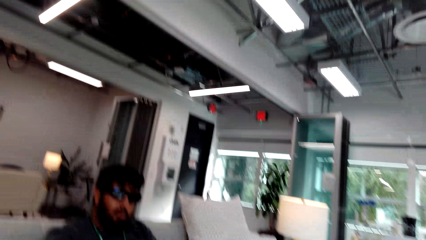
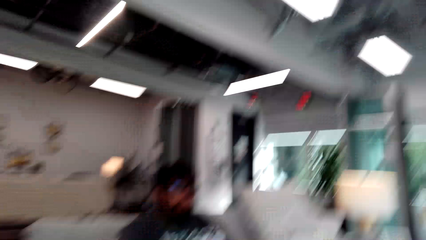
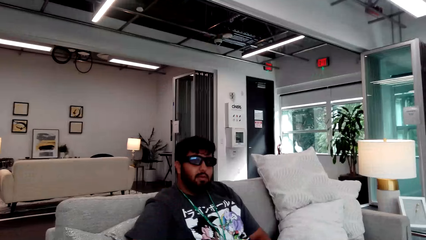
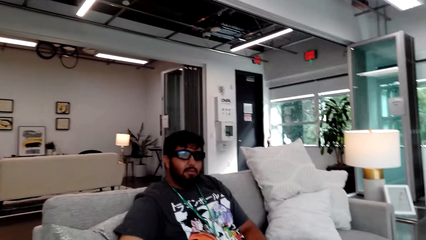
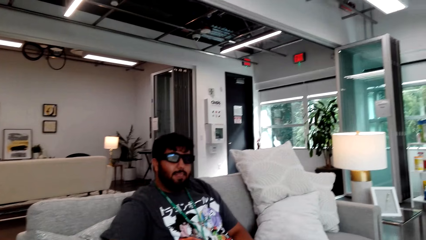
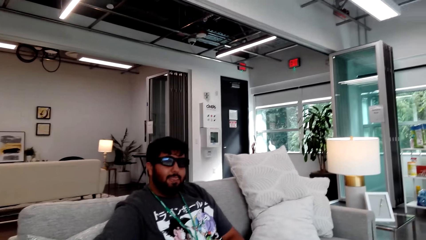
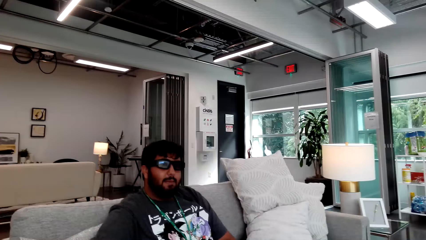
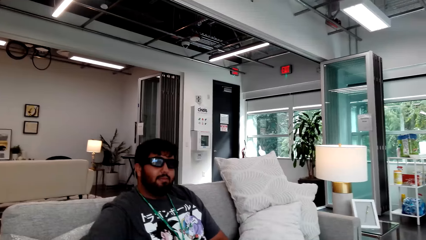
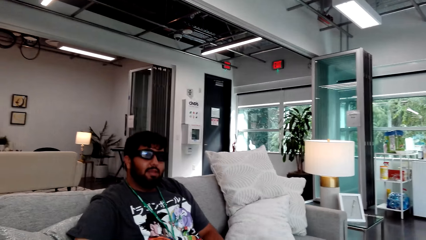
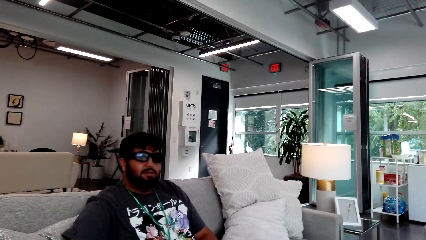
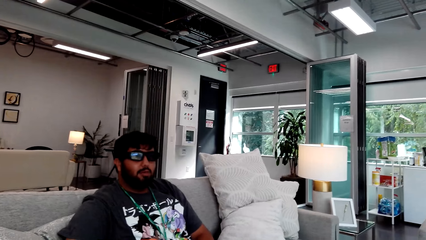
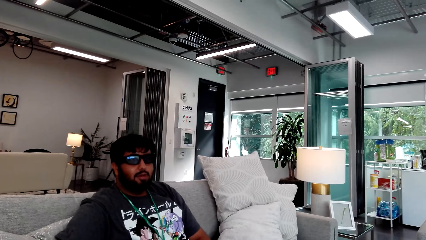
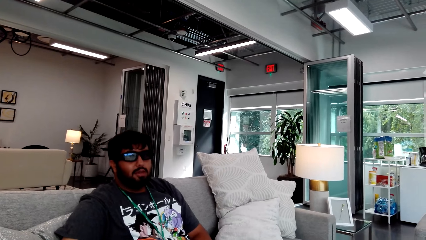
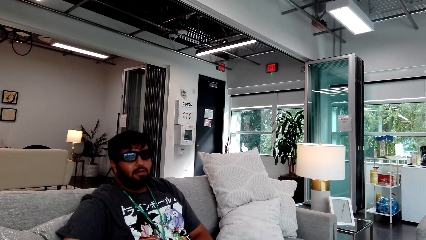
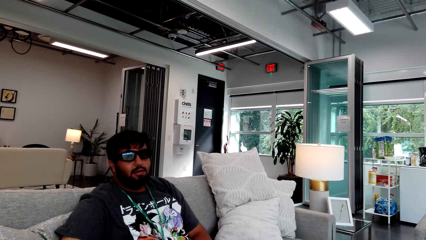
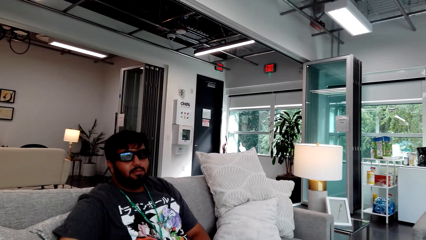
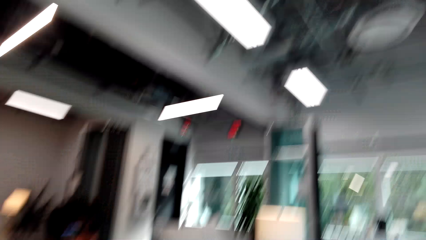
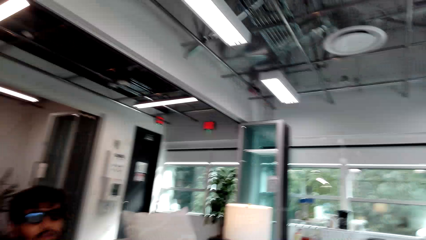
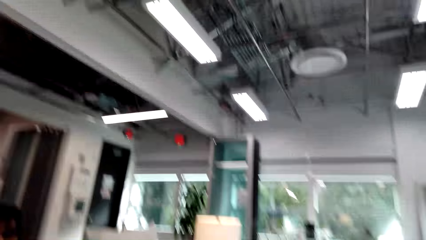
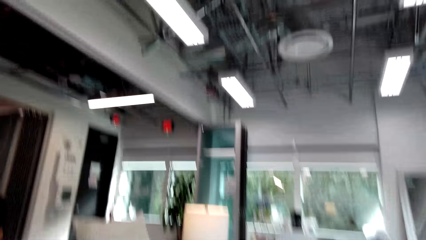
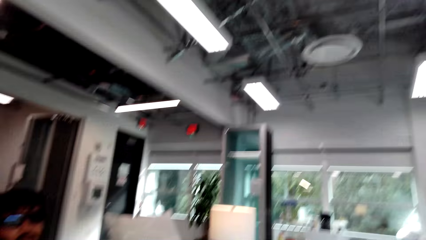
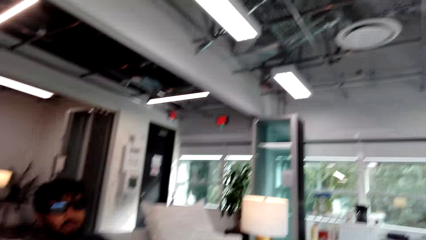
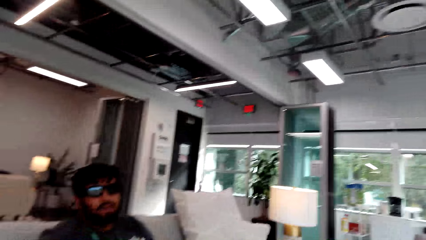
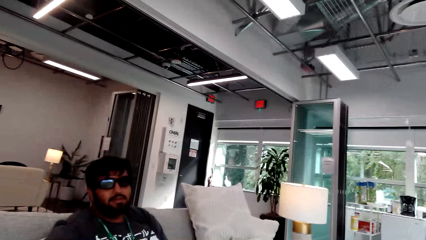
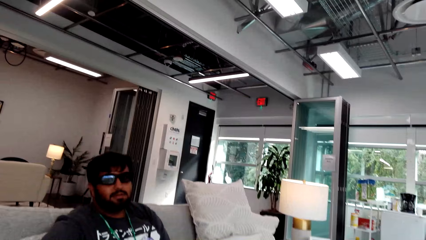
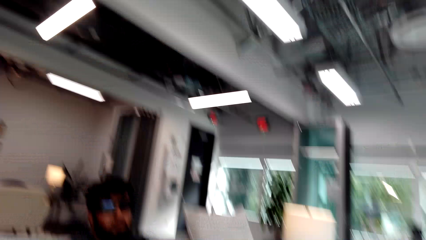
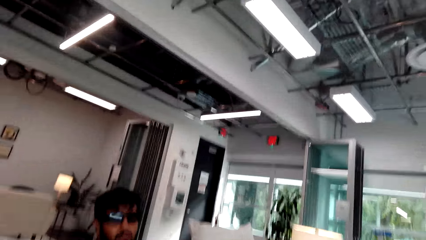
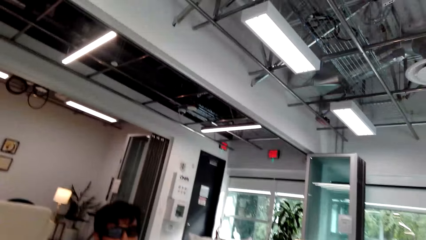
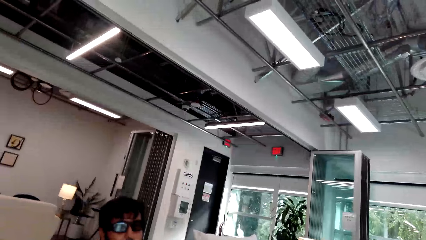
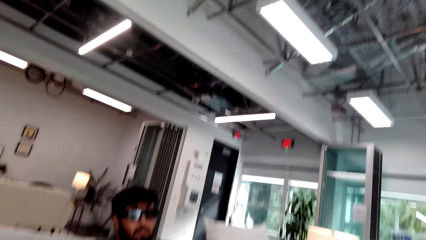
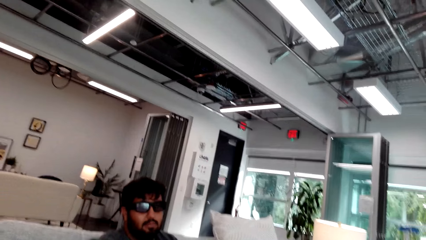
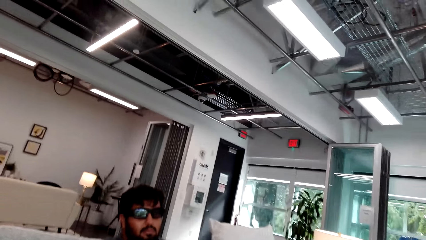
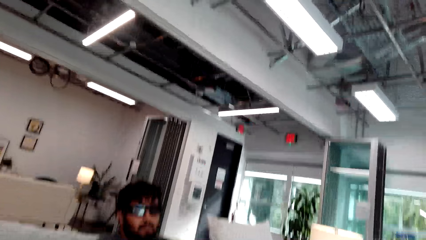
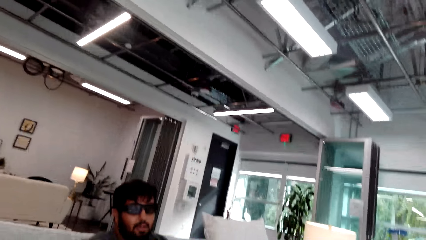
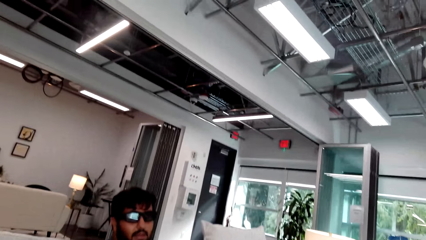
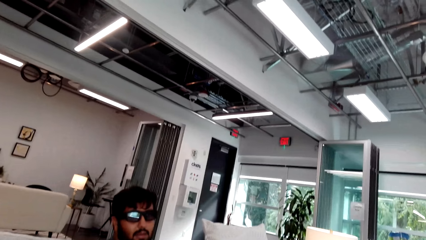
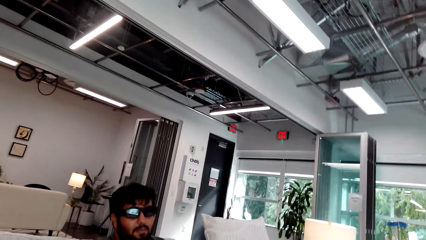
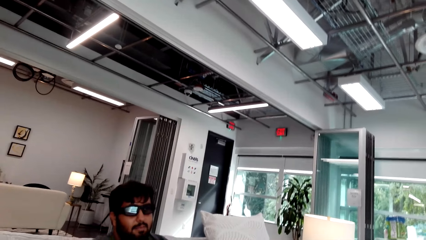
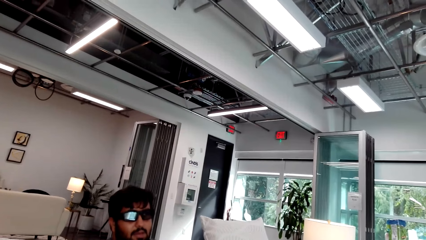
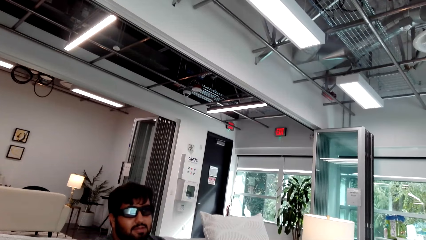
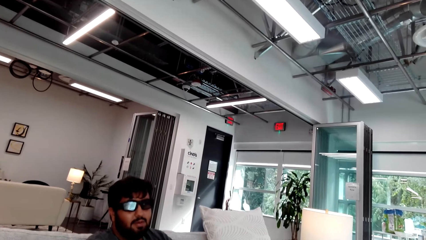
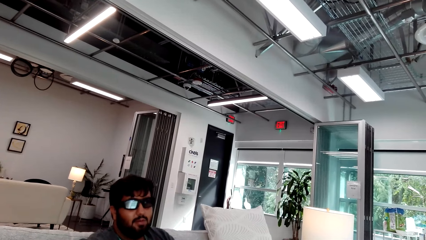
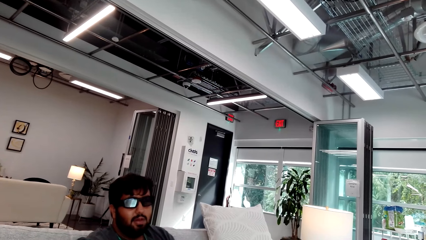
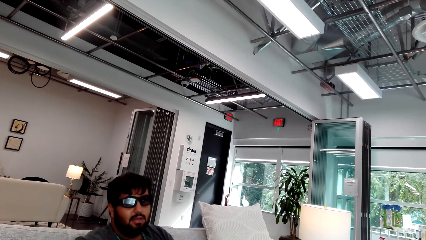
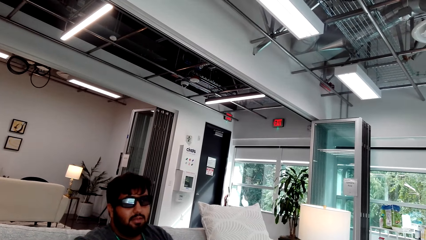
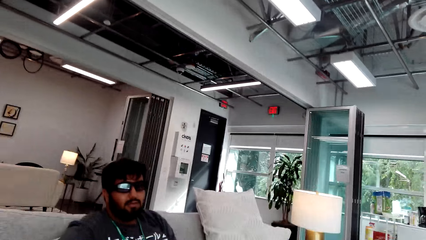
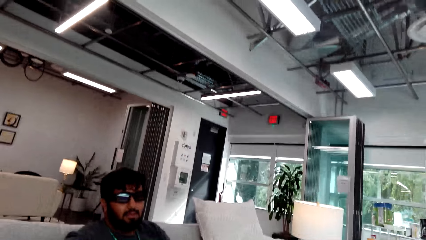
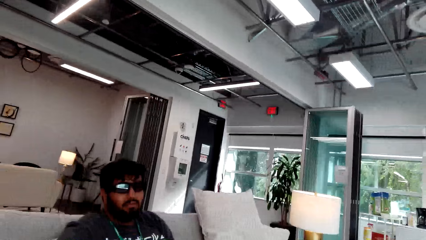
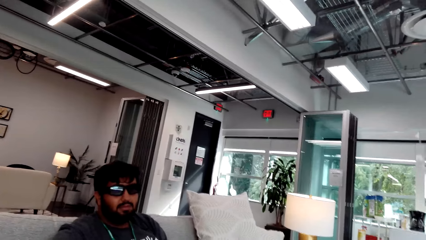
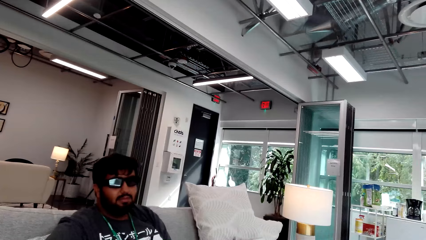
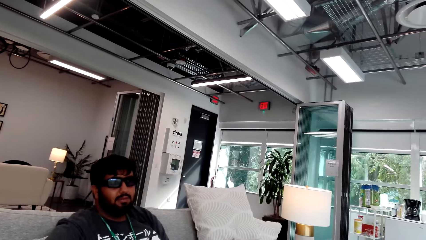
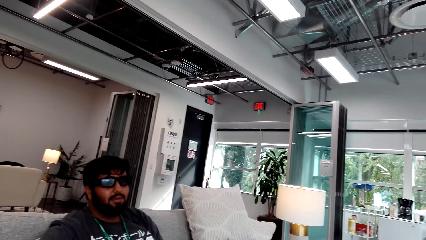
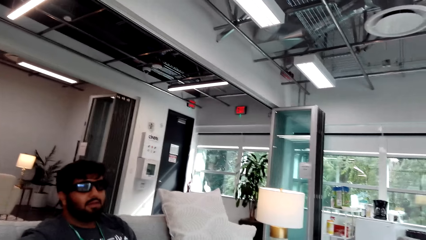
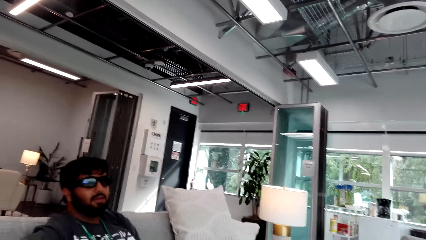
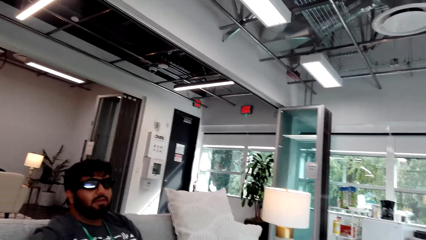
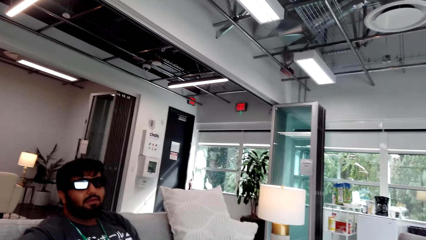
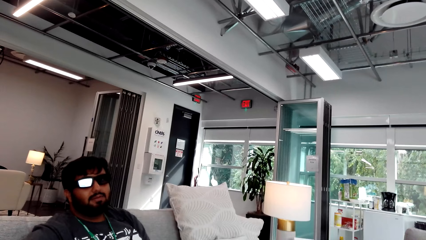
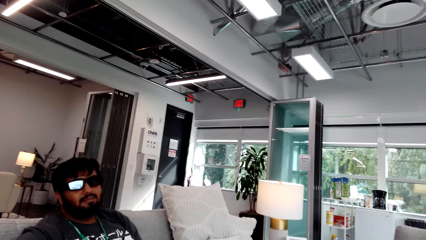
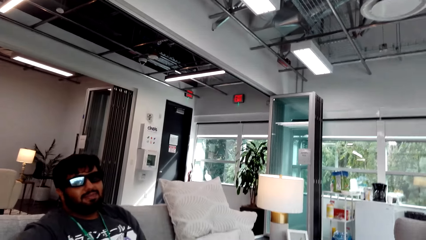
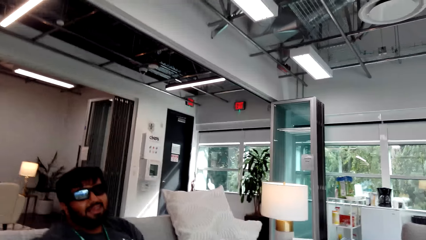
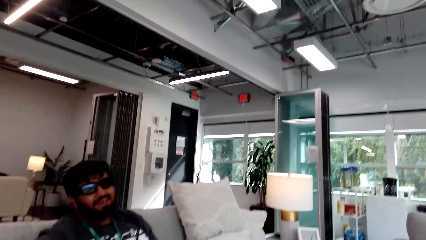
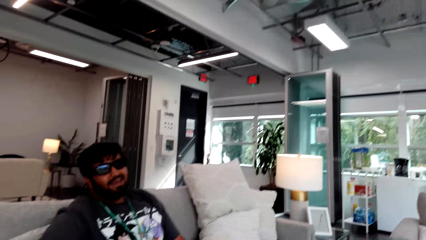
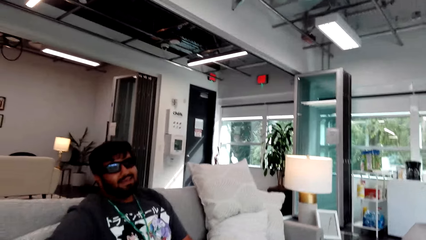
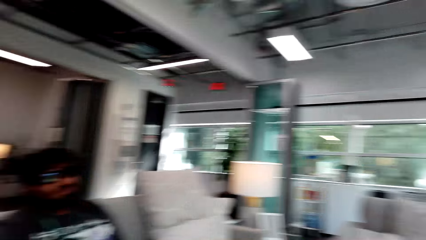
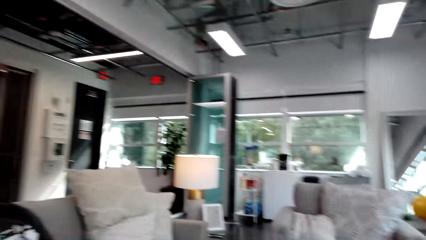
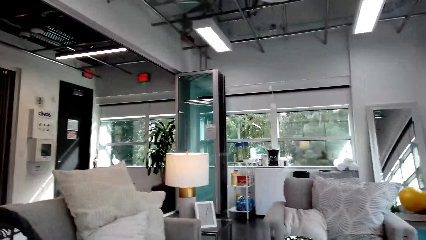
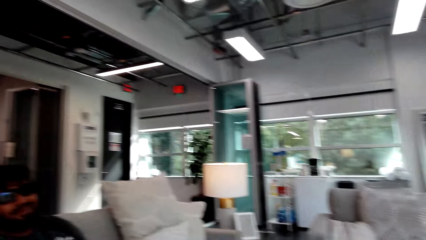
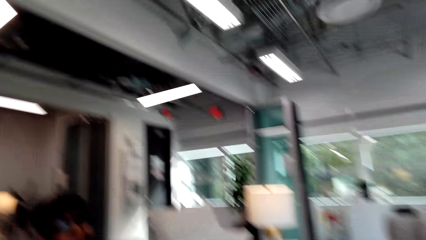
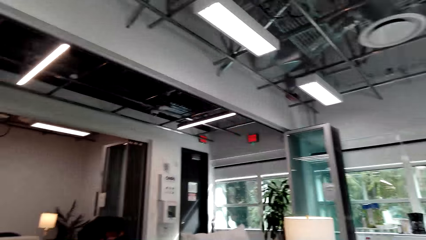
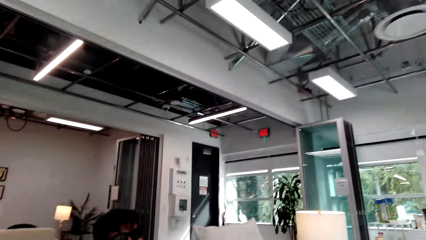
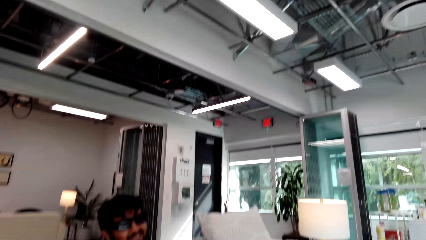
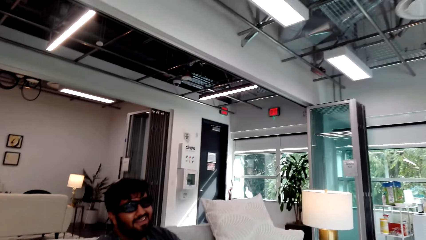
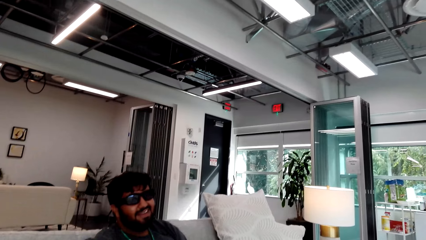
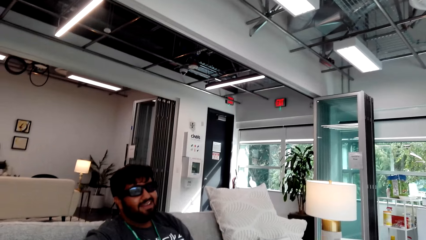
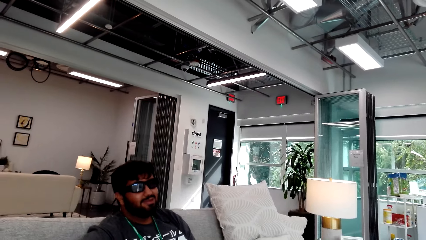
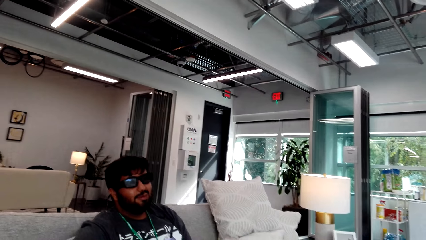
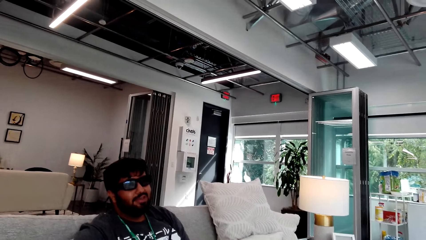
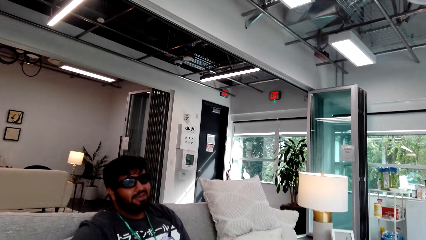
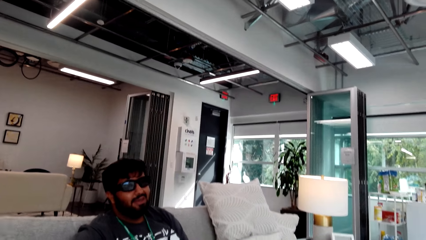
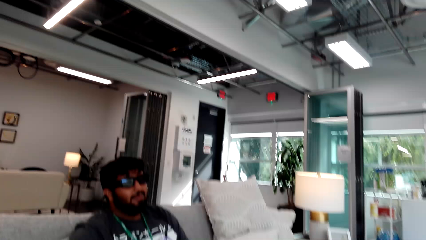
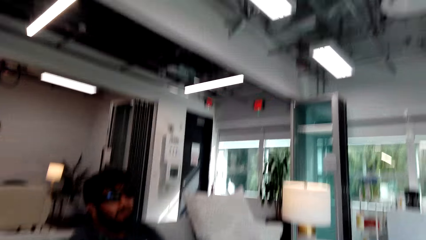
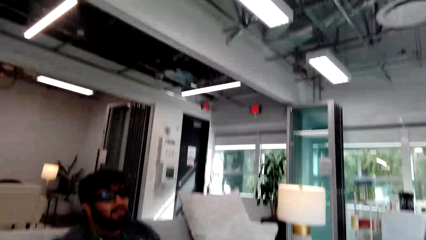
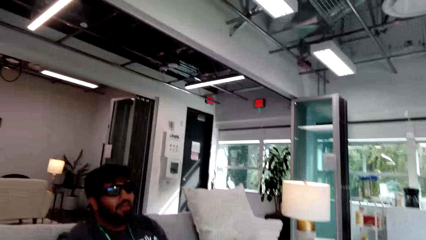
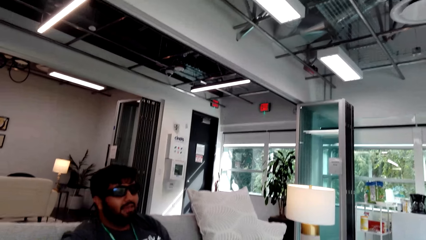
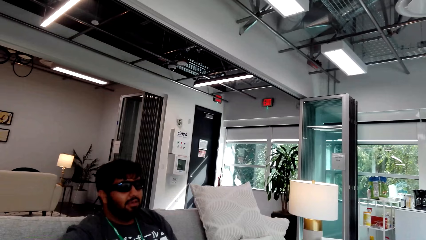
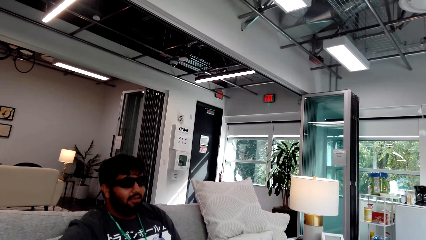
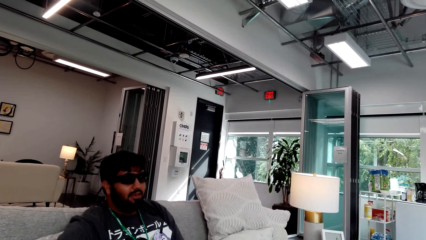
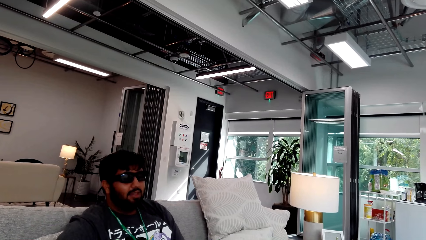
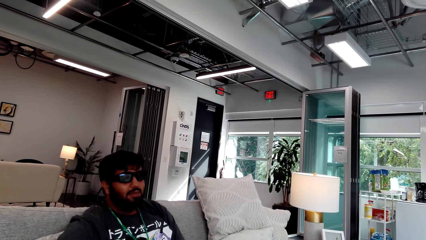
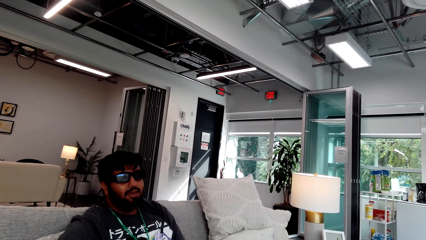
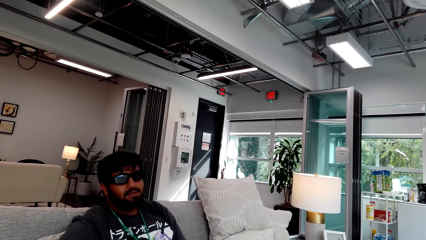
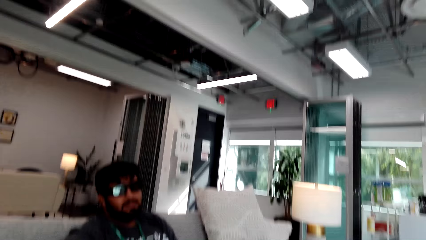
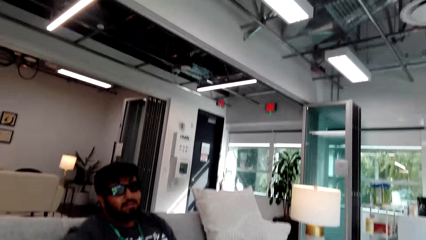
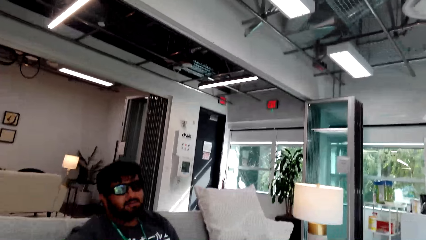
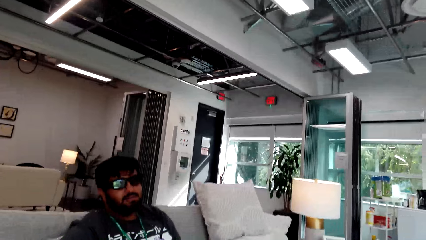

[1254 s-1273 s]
The camera wearer converses with a man. The man converses with the camera wearer. The camera wearer looks around. The man converses with the camera wearer. The camera wearer looks around. The man converses with the camera wearer. The camera wearer looks around. The man converses with the camera wearer.
